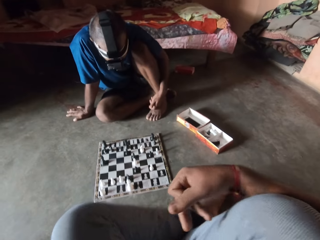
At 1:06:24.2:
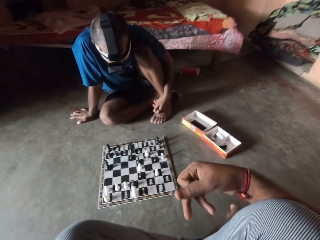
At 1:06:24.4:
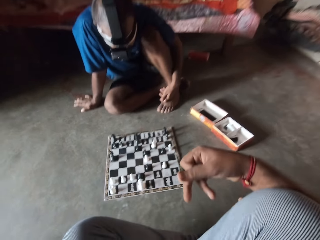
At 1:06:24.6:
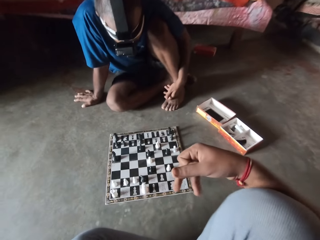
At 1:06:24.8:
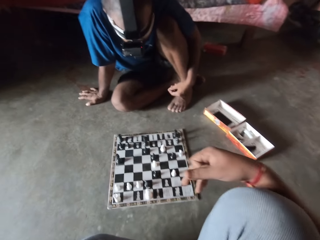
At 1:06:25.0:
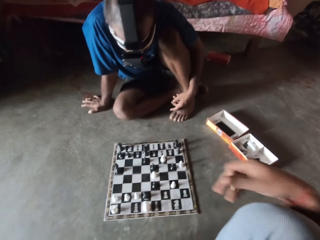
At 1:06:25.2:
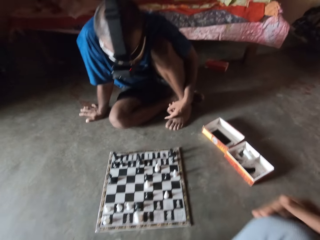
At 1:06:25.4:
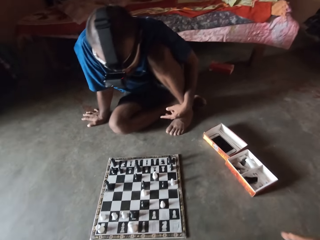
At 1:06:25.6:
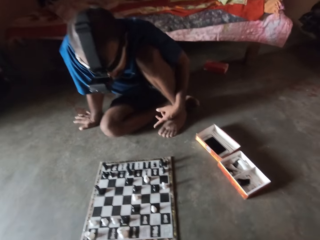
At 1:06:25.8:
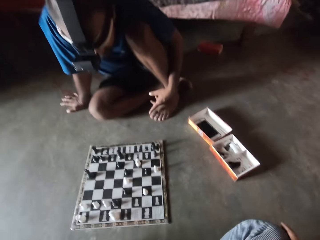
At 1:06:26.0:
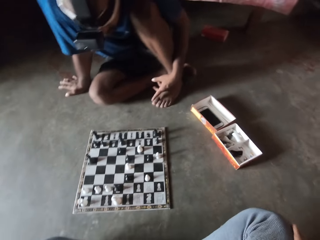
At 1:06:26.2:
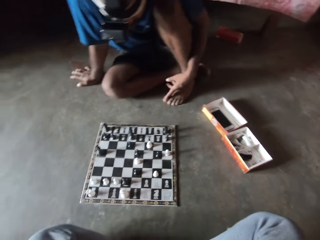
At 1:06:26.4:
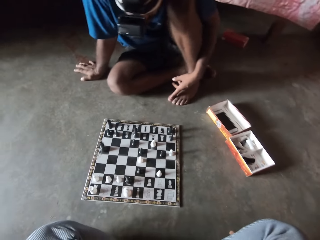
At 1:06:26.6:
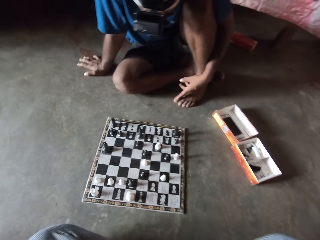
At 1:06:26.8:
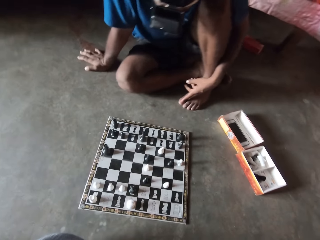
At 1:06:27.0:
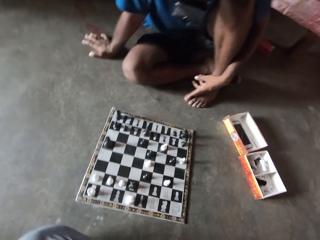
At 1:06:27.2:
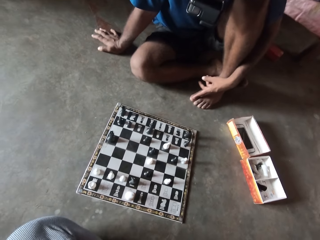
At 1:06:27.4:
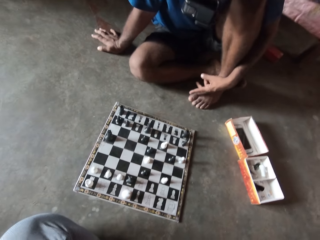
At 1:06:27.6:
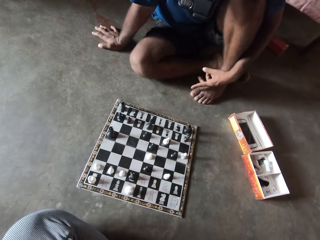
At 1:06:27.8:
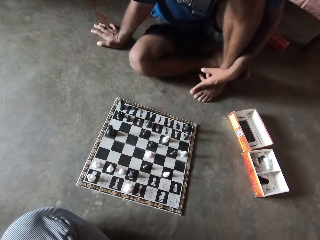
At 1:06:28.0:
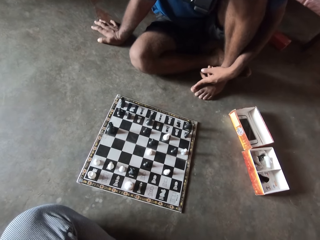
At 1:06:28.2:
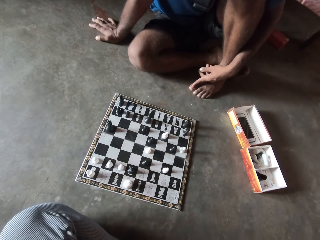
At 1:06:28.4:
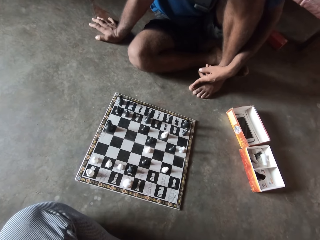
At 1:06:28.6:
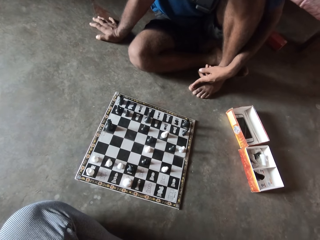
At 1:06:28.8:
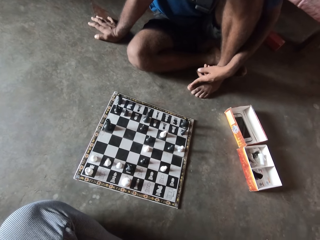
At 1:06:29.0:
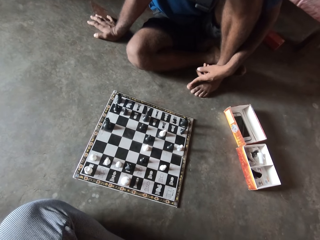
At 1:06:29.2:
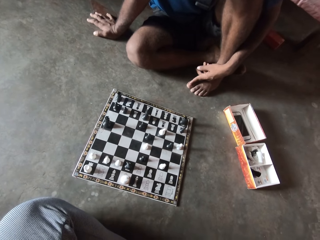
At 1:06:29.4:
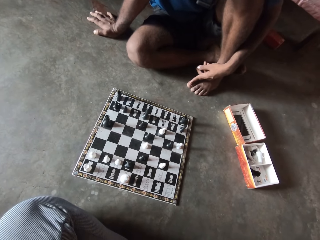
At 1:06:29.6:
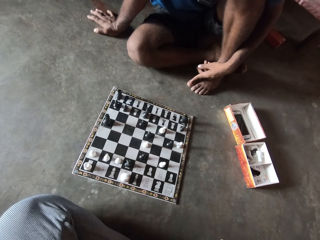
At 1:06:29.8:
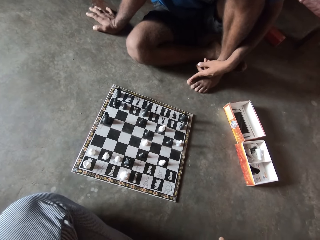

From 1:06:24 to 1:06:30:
The camera wearer folds his legs.

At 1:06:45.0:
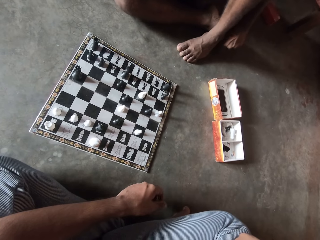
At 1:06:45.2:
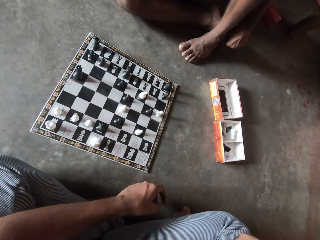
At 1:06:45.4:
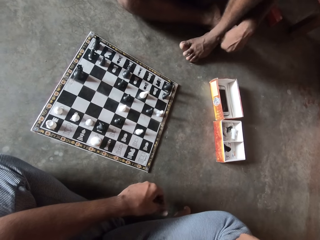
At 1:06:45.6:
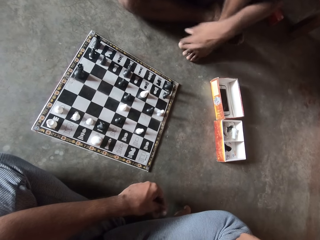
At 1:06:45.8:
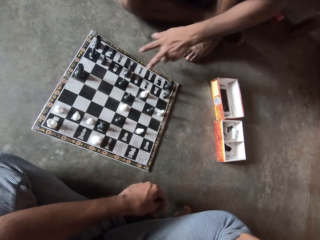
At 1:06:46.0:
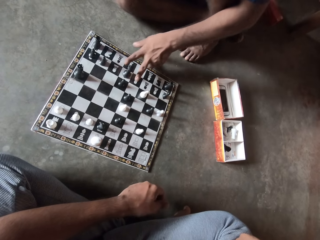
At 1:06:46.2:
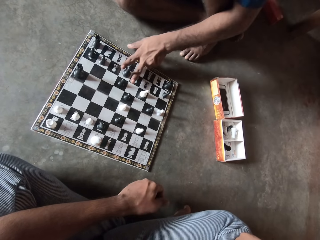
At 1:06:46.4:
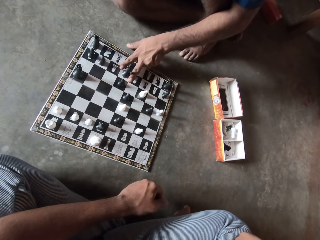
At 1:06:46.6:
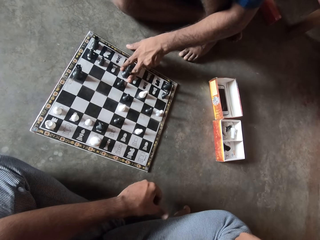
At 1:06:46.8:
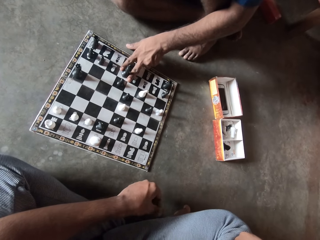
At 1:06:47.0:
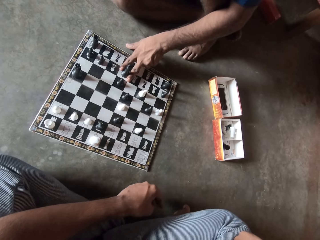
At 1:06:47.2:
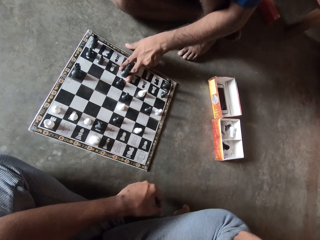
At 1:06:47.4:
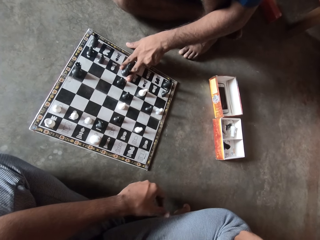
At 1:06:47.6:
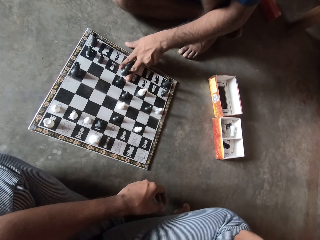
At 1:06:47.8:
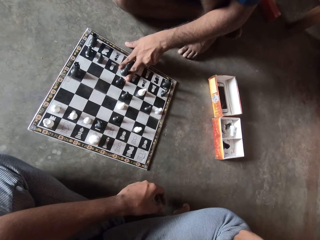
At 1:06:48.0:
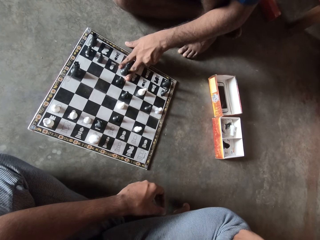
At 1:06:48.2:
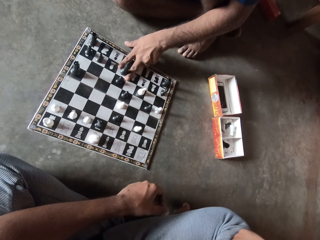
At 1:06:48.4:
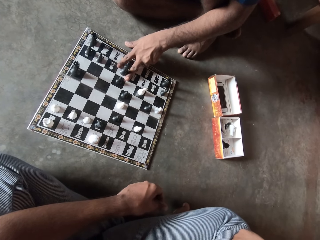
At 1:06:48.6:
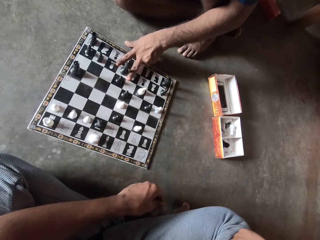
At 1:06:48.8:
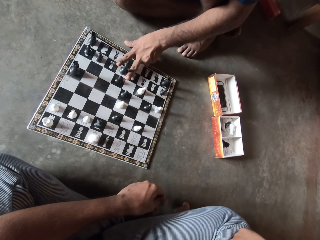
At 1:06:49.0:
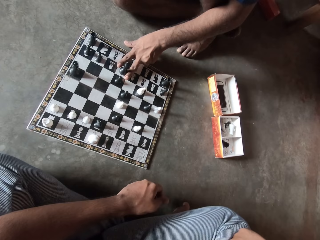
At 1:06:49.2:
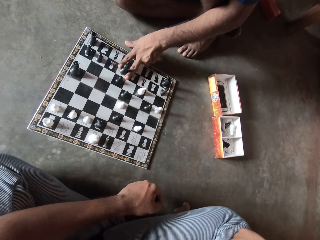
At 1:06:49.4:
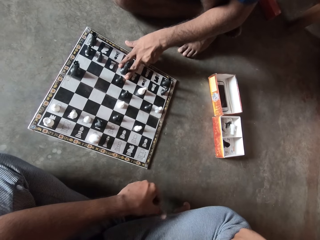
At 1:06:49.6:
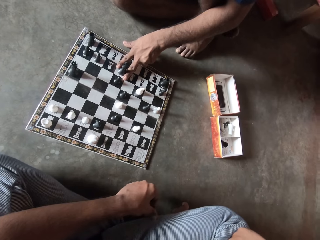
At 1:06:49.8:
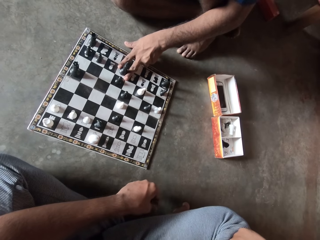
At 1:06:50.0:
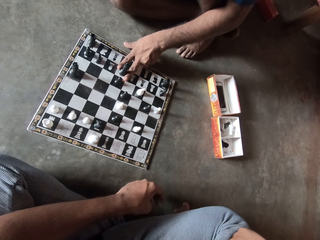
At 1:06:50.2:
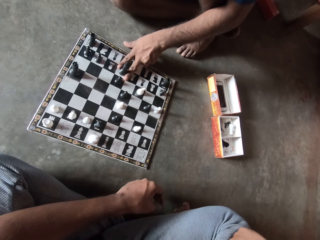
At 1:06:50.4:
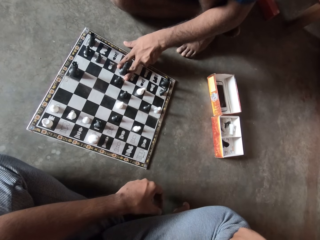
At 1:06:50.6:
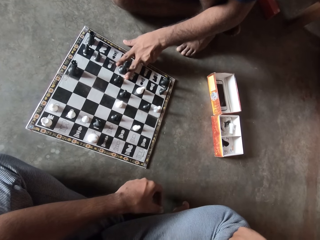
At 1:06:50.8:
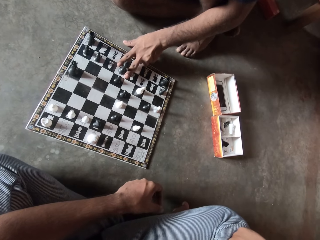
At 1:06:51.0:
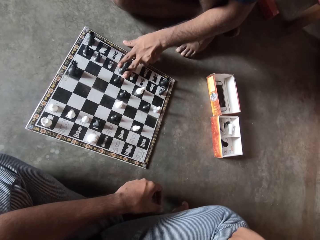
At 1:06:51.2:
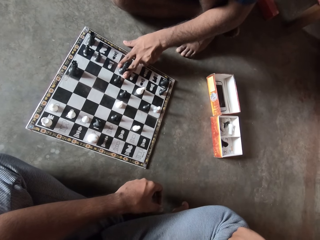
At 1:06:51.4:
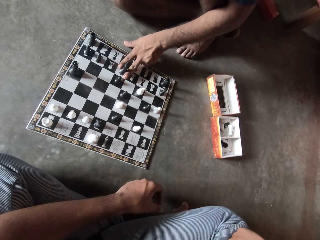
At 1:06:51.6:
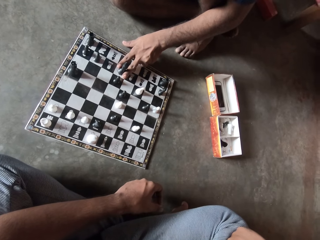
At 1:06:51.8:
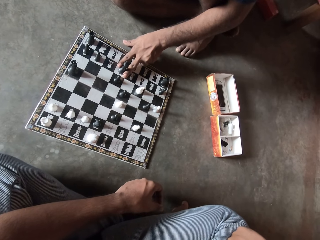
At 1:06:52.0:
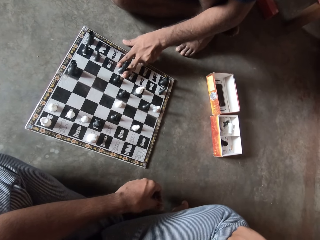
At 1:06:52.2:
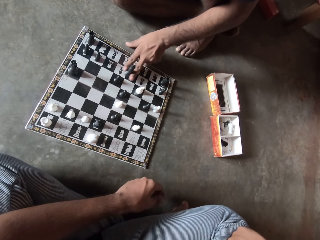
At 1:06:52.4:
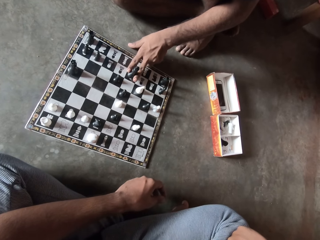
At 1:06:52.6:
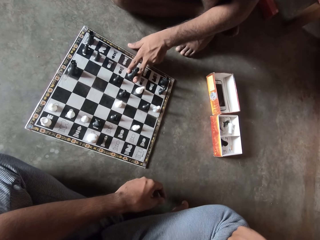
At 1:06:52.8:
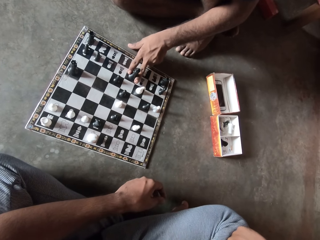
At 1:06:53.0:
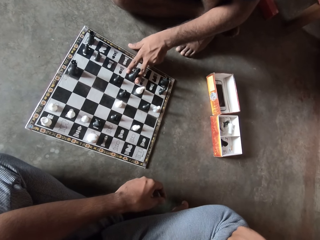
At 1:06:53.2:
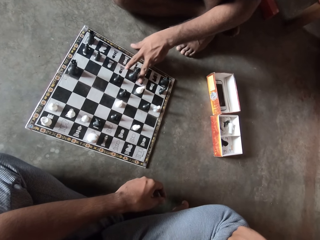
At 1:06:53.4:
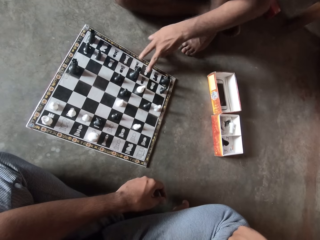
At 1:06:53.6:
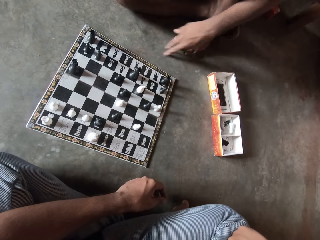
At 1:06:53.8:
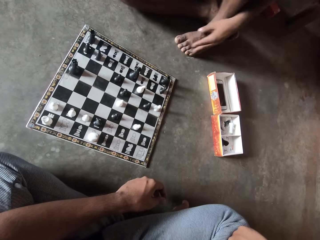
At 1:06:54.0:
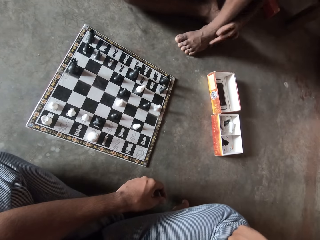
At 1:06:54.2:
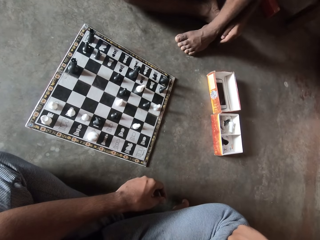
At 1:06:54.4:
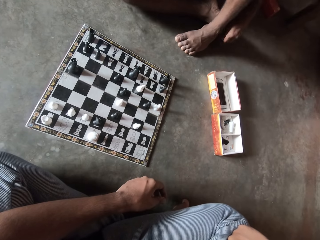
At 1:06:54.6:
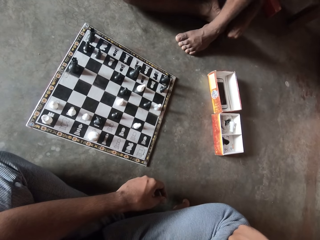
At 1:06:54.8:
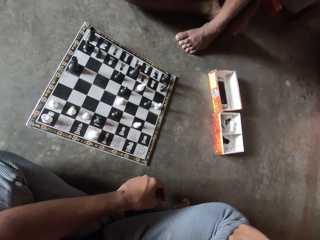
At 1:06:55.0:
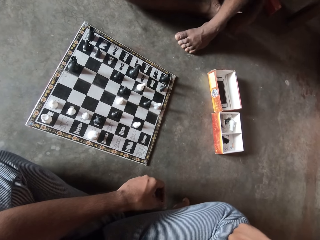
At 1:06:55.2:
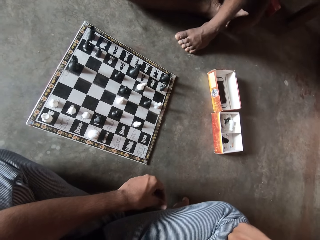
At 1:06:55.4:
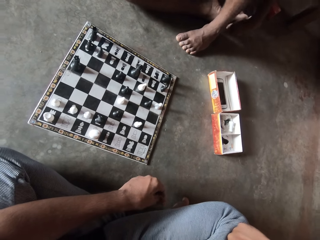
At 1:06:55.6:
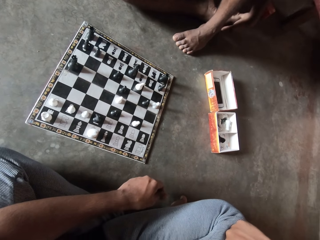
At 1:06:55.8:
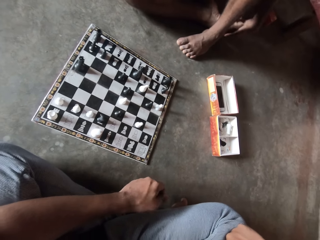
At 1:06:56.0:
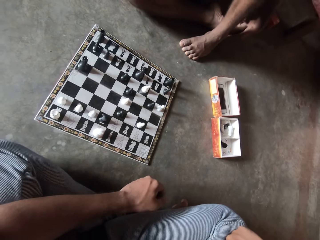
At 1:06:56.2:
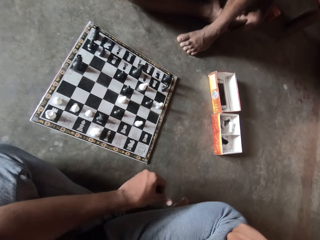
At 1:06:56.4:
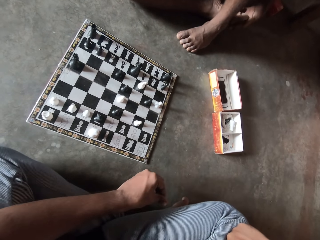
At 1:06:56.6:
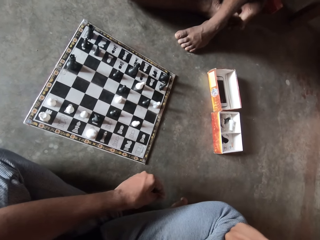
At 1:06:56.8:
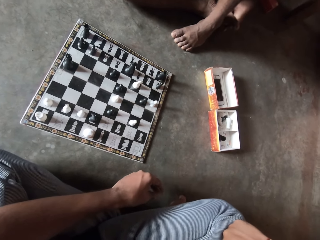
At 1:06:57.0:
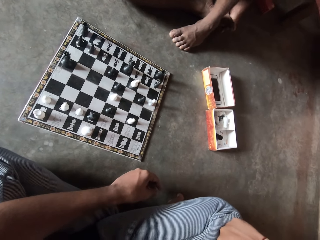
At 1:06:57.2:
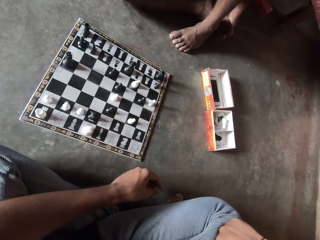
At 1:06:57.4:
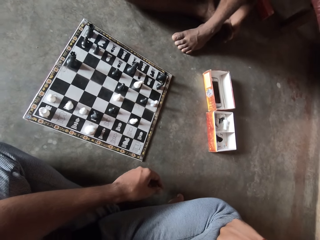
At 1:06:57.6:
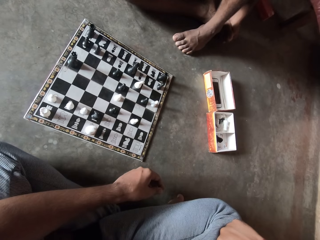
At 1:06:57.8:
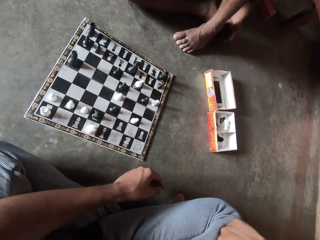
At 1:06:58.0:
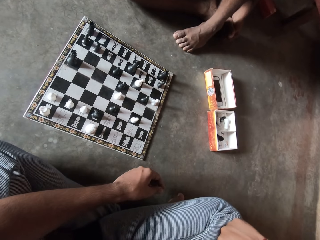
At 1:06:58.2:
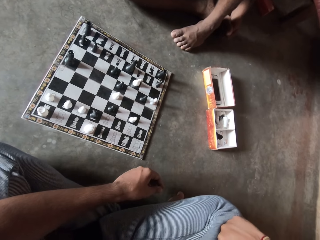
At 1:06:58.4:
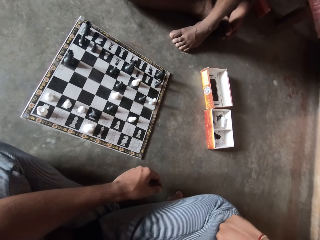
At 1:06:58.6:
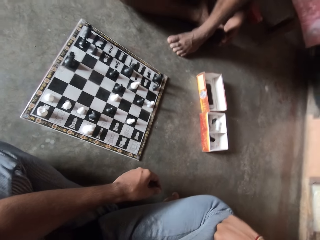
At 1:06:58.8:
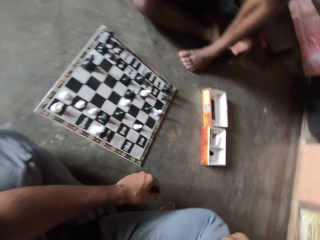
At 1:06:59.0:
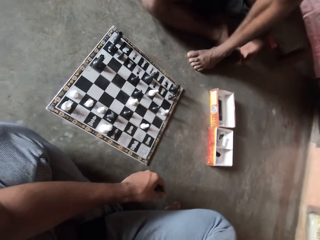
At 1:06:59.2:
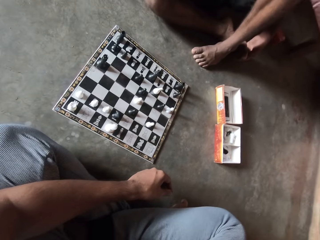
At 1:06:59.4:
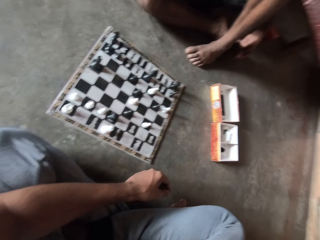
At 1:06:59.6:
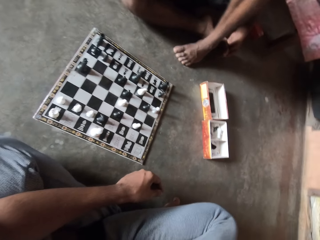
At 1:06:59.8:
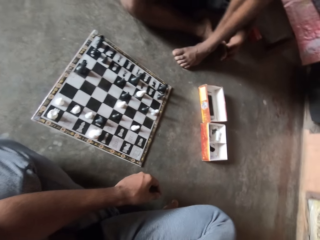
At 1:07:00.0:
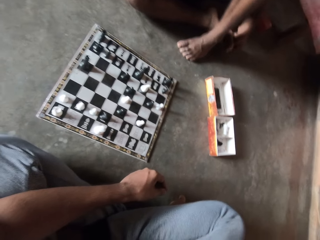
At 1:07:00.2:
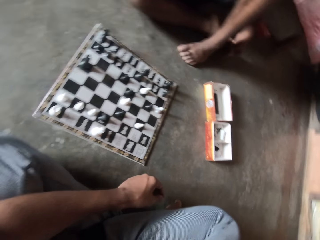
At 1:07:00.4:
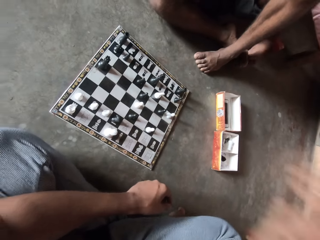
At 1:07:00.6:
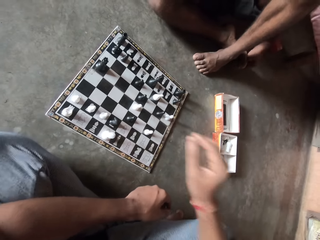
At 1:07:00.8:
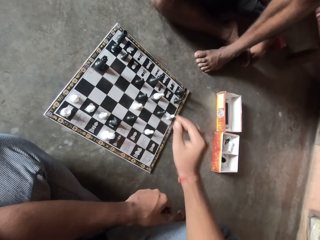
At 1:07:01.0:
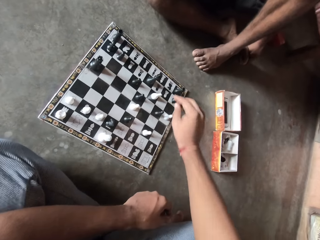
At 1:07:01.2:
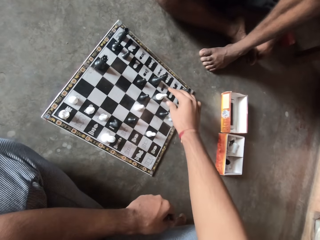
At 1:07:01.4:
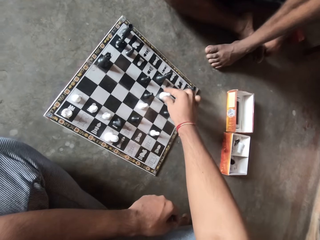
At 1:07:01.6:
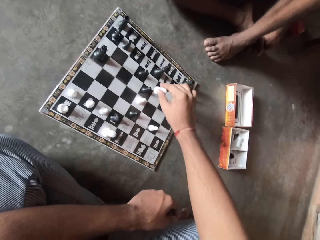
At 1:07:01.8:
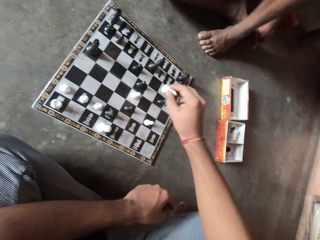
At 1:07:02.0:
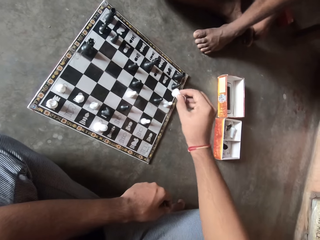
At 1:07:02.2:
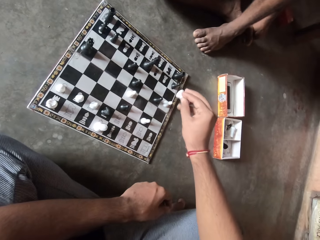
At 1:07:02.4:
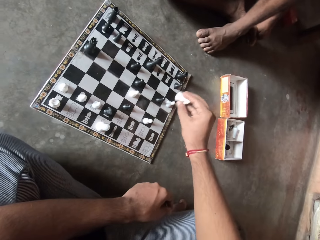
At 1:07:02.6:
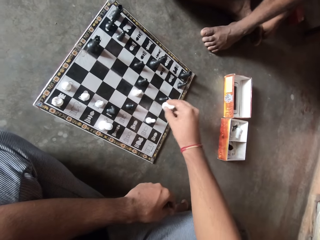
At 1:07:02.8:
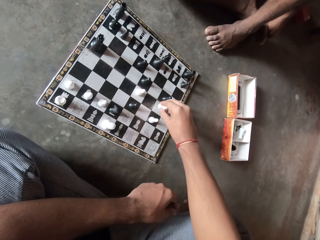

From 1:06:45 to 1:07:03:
A man holds a chess piece. The man moves a black chess piece on the chess board. The man plays chess, pulls his hand off the chess piece and holds his feet. The camera wearer plays chess. They pick up a white chess piece from the chess board.
